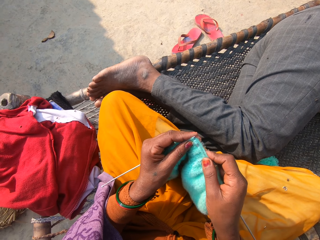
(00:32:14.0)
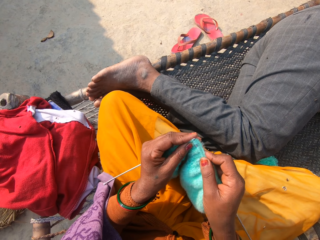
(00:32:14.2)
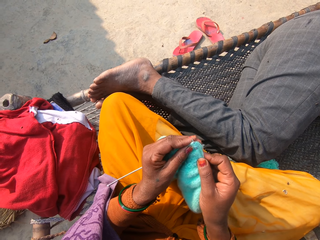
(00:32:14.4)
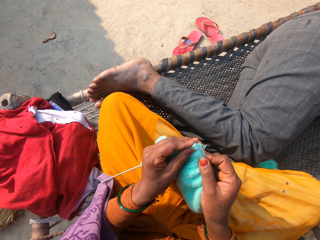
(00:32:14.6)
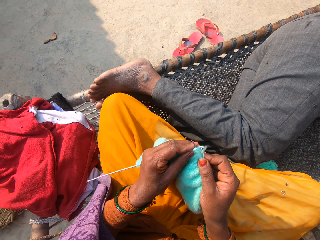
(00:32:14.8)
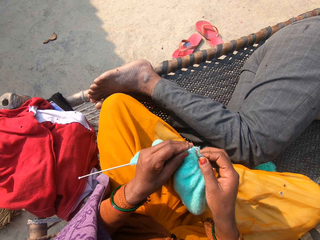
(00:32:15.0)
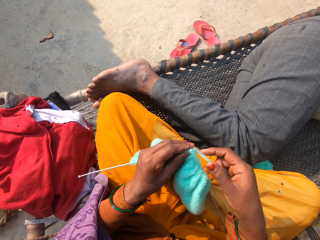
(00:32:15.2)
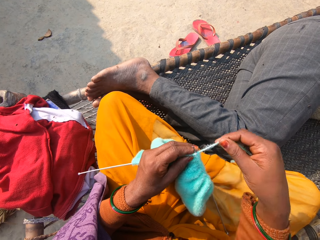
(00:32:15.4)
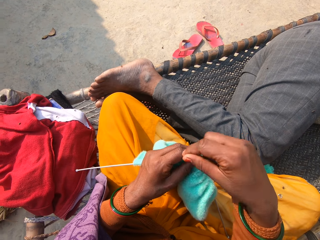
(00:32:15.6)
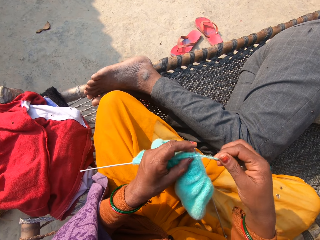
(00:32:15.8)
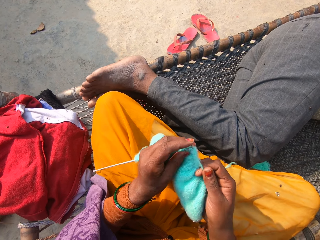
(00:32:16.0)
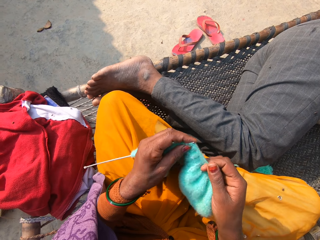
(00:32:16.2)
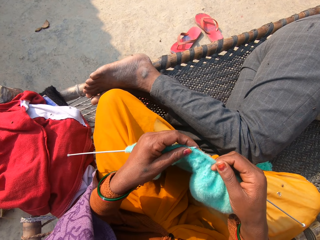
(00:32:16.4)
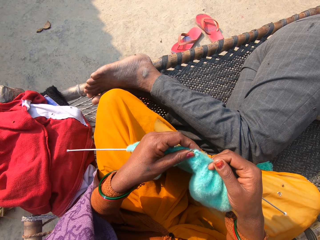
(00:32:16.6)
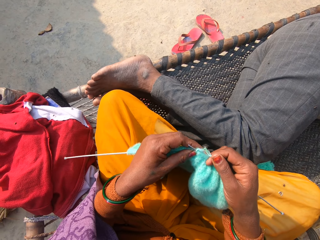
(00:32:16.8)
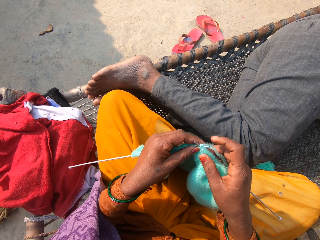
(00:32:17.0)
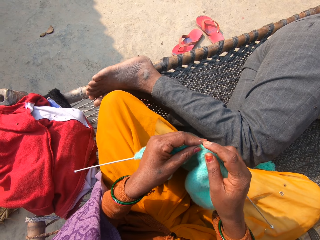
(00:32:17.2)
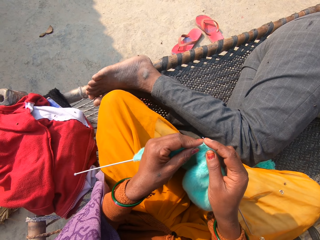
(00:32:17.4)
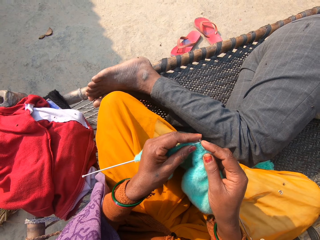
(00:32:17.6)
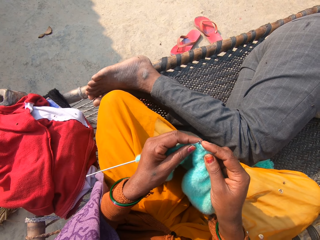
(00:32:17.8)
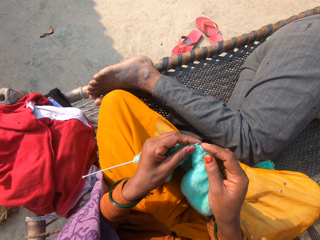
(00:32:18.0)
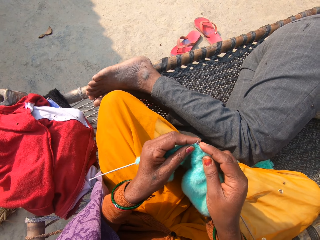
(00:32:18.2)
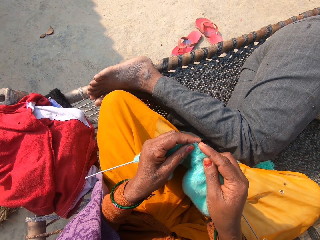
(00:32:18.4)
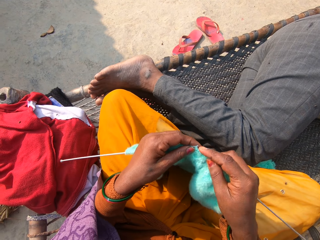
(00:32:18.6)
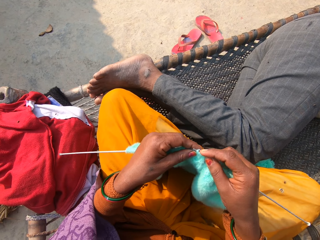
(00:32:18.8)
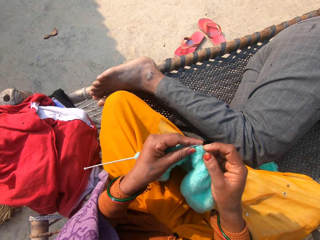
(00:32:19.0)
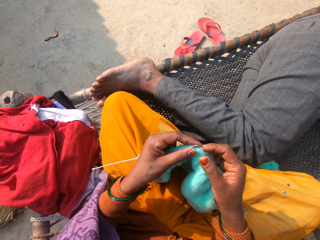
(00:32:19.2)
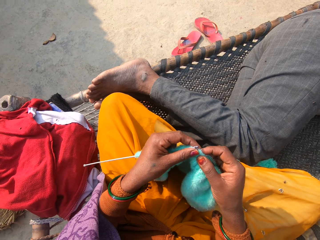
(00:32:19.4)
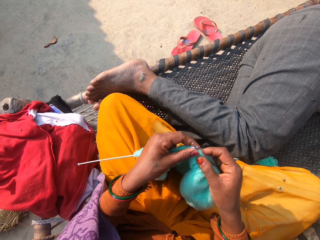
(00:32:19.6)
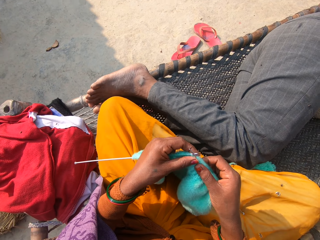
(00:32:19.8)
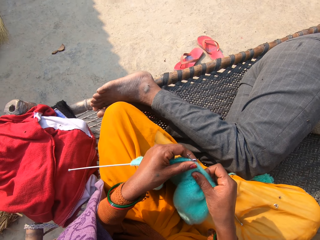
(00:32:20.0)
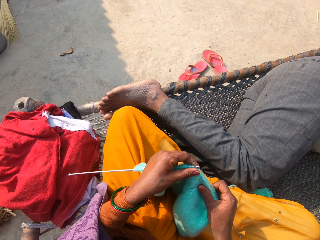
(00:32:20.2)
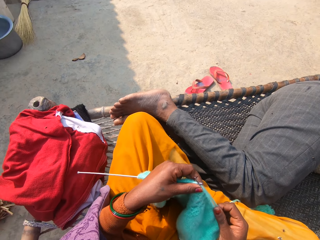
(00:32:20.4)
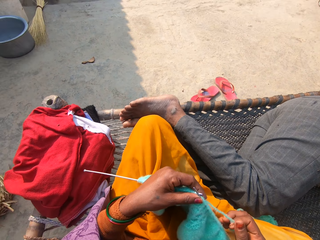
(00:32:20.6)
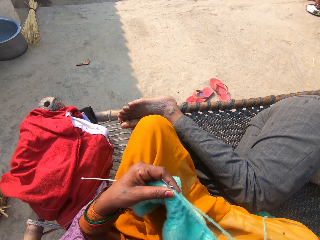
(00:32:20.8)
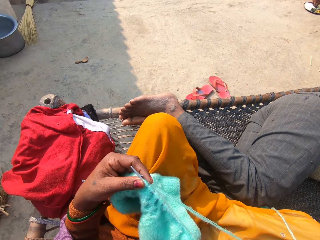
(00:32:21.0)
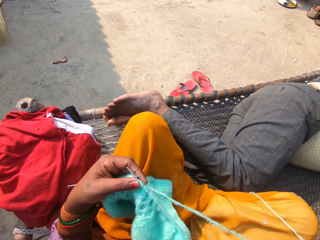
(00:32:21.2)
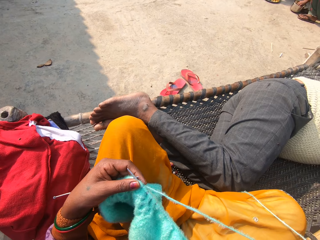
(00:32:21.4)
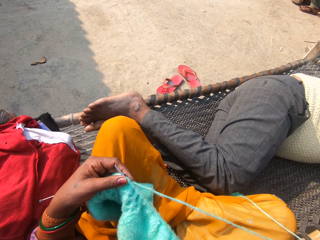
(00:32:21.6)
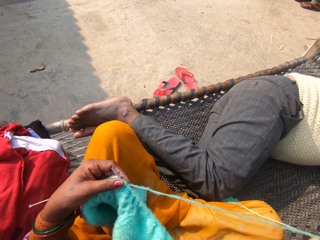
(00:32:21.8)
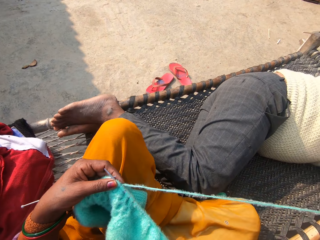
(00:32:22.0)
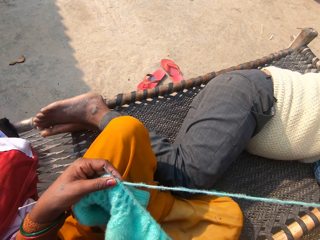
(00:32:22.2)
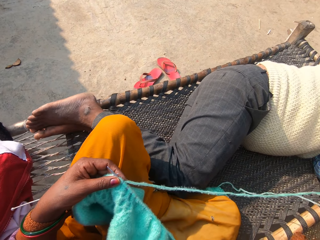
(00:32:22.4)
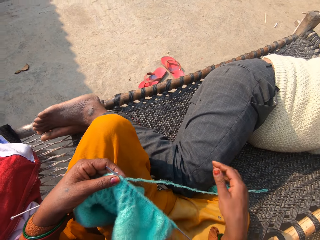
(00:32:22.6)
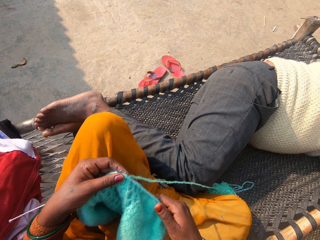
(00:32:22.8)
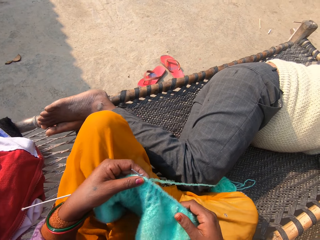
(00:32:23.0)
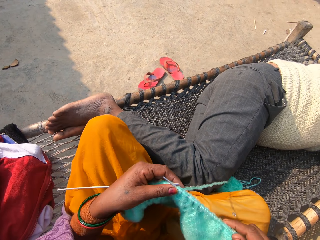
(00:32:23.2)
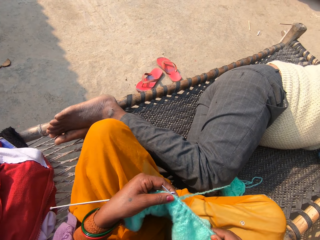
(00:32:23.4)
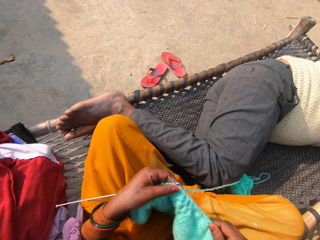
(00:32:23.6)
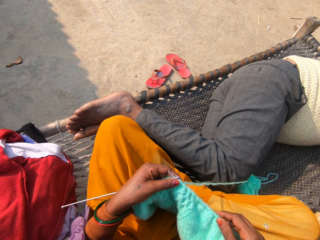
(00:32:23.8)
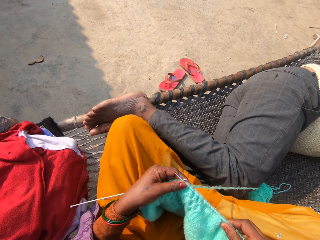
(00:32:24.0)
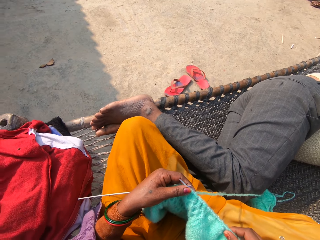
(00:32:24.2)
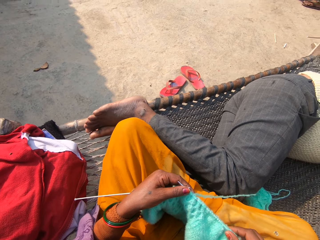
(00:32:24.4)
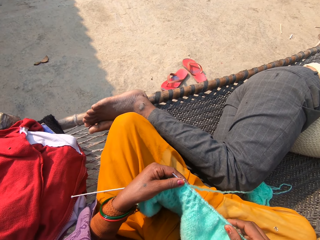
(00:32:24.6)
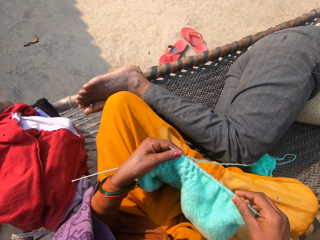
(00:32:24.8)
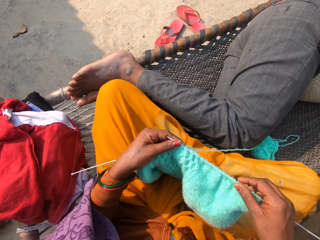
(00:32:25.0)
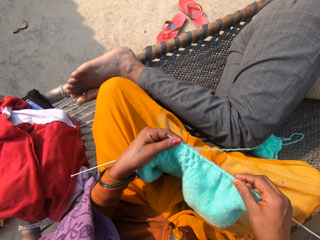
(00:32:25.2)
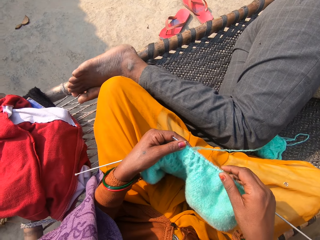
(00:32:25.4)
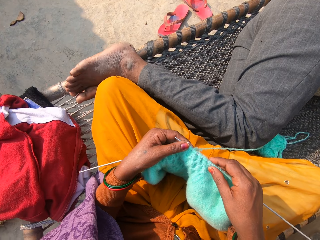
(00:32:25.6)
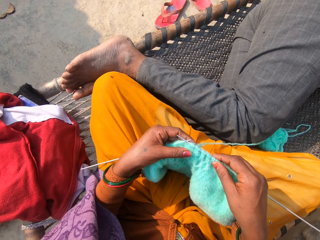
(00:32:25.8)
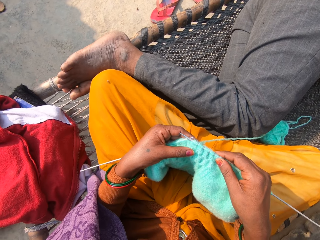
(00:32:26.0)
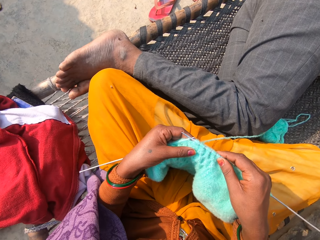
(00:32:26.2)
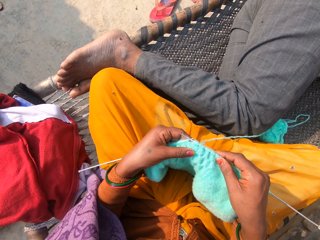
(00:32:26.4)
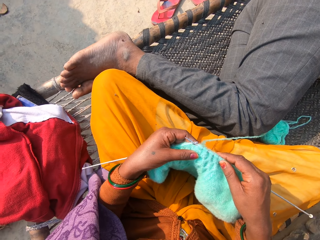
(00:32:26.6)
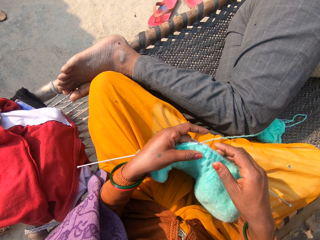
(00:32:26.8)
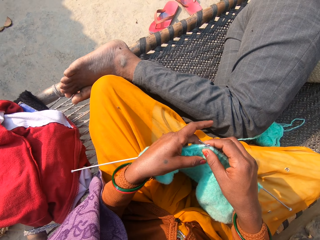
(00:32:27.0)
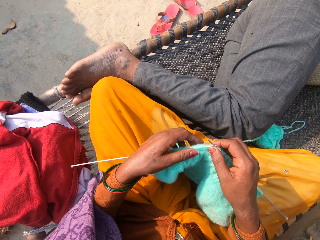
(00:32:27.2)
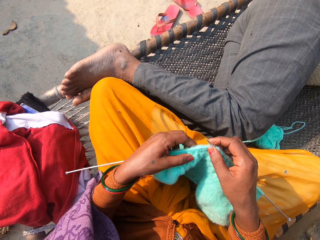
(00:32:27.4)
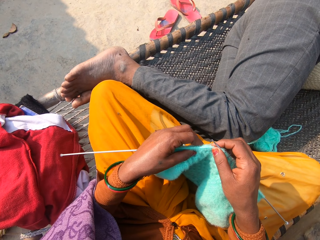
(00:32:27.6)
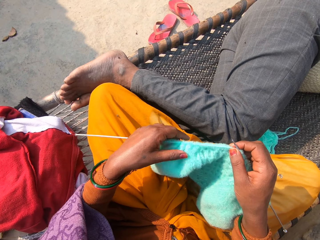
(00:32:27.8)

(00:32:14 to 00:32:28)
The camera wearer spreads the thread. They adjust the fabric.

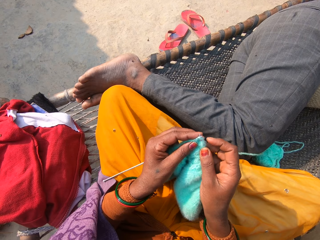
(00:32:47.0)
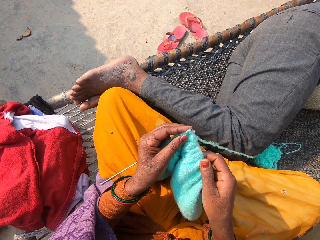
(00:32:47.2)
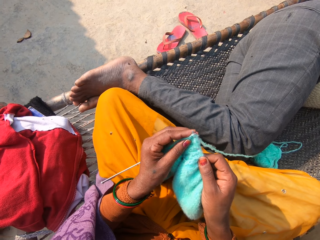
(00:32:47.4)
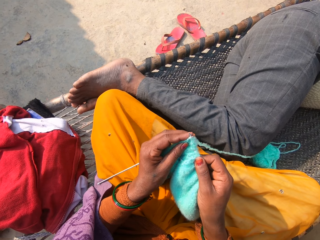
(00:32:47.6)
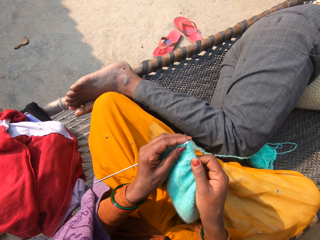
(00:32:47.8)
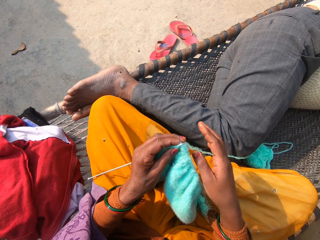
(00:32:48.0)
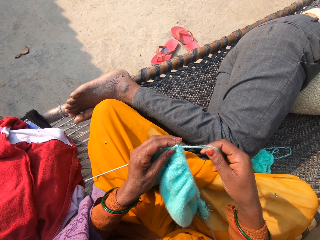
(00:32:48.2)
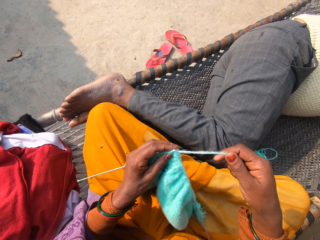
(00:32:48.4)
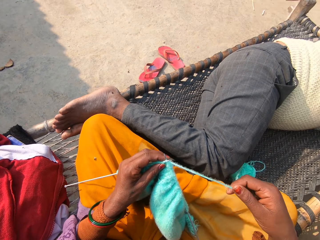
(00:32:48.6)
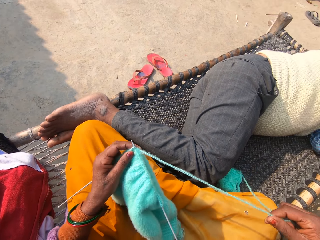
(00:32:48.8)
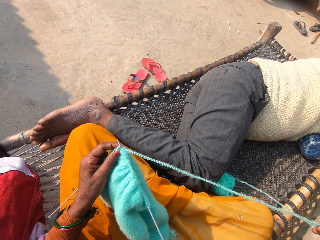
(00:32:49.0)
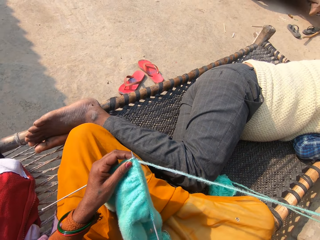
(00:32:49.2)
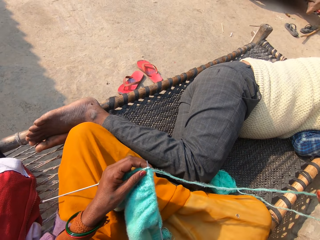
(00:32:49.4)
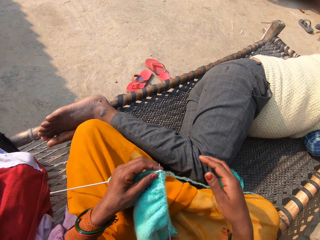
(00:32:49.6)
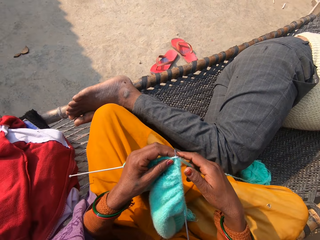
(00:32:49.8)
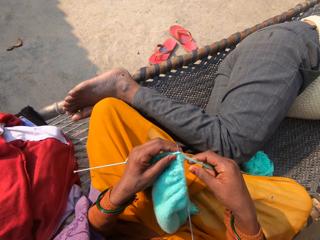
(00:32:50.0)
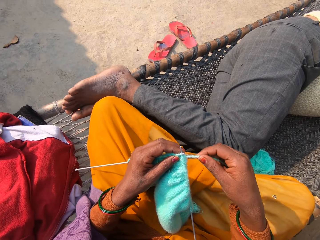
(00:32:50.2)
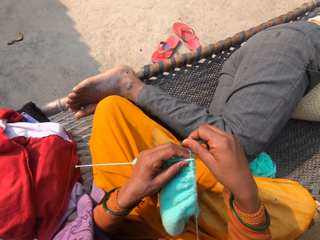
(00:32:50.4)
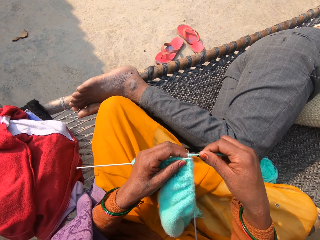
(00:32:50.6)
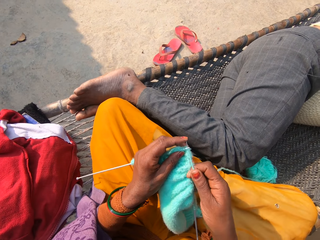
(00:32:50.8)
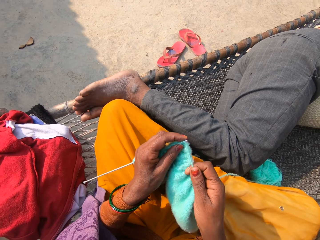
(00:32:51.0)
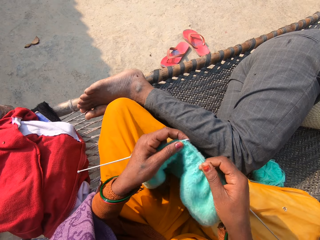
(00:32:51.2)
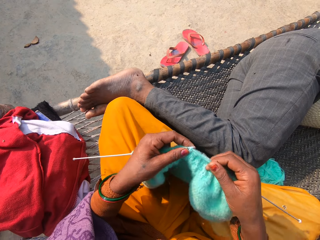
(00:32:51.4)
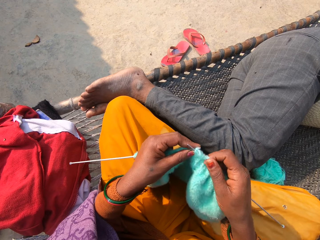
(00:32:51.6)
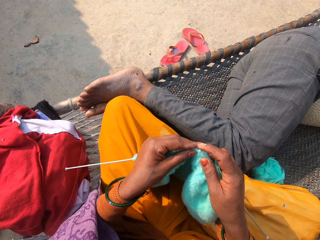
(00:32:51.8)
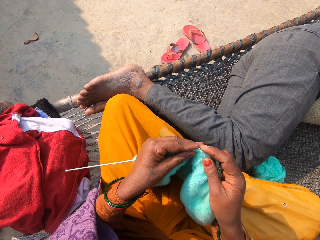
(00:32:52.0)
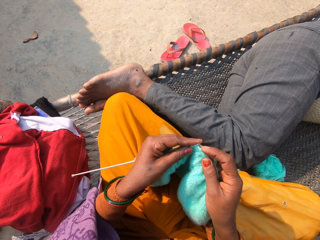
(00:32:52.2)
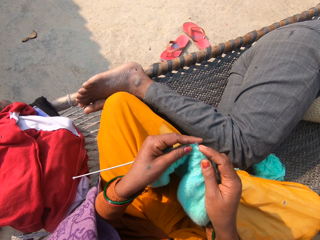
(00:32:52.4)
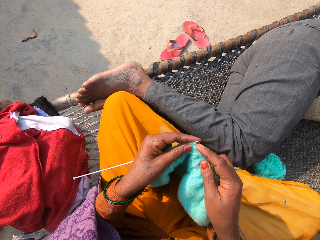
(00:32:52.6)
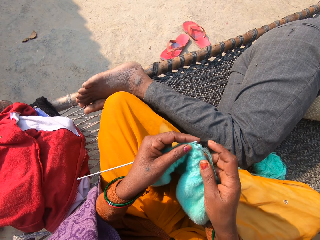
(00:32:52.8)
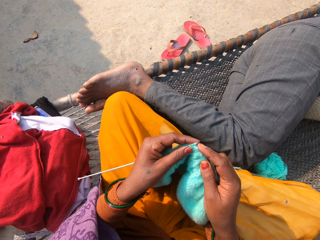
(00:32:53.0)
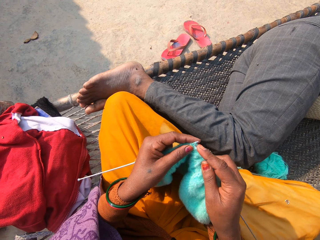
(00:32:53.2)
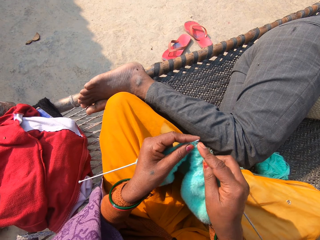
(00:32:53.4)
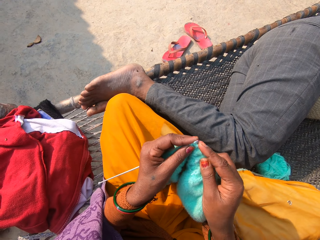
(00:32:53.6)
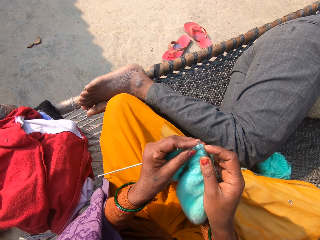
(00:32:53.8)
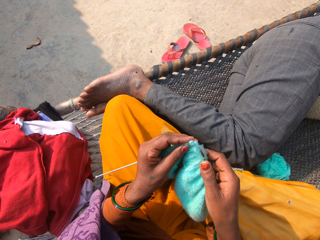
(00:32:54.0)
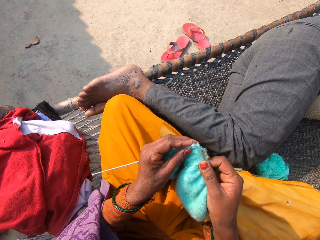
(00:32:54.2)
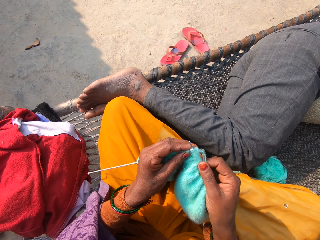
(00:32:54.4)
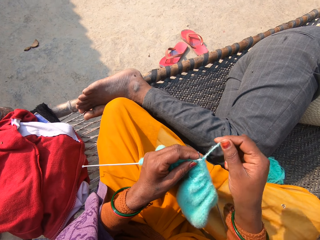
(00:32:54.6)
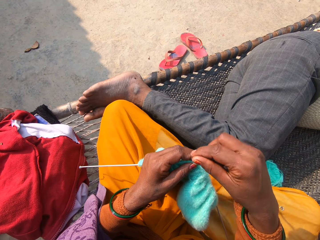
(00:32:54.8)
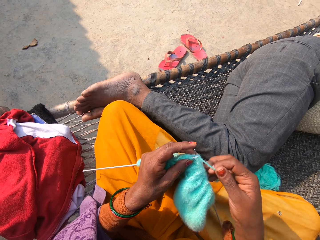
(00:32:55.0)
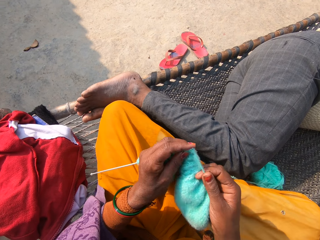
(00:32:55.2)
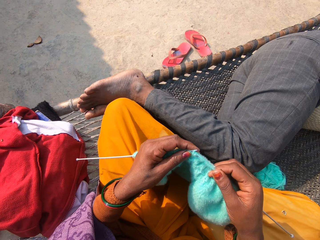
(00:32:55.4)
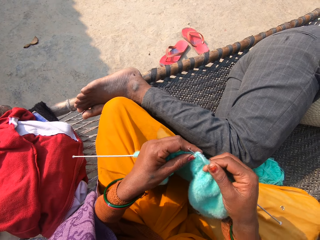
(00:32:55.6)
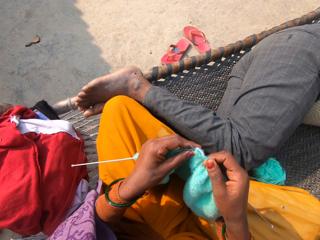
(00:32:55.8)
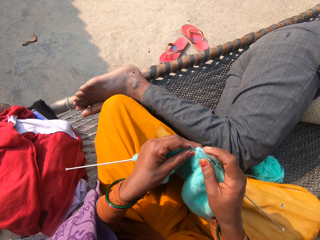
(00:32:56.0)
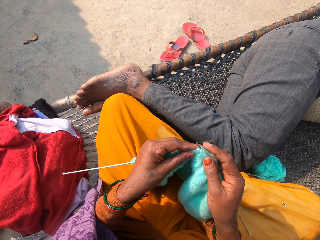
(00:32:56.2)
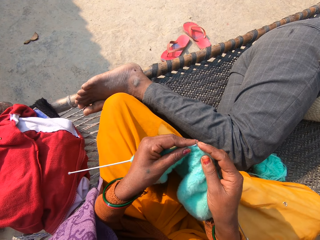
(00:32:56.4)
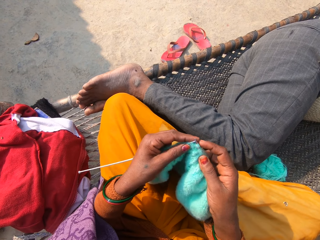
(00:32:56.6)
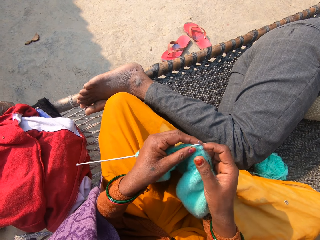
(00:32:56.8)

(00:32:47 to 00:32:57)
The camera wearer spreads the thread.
